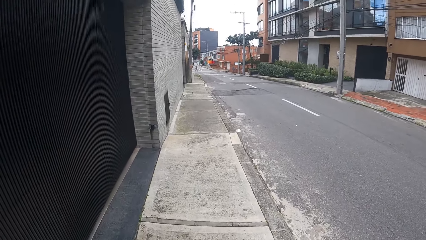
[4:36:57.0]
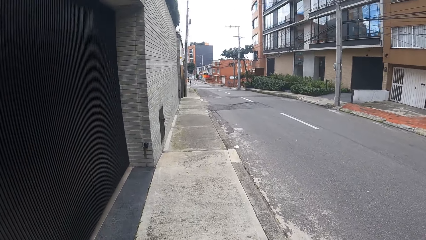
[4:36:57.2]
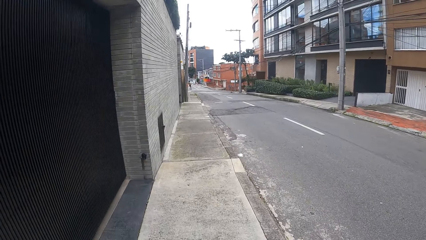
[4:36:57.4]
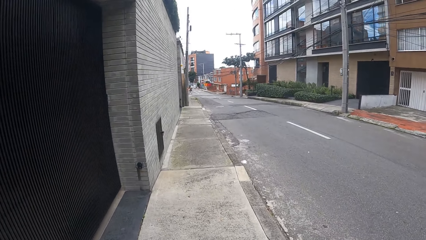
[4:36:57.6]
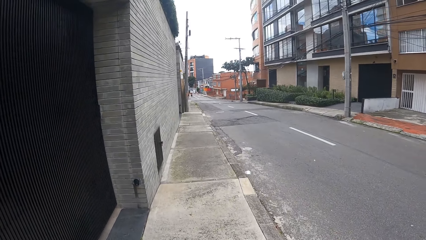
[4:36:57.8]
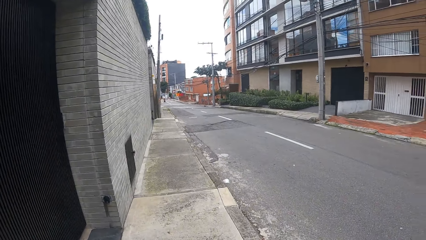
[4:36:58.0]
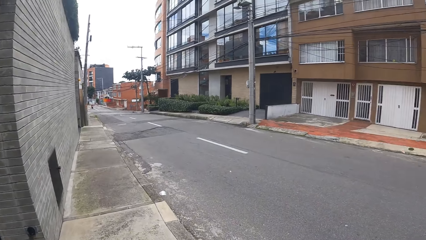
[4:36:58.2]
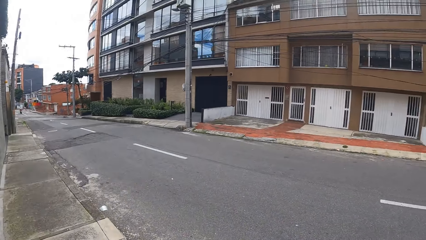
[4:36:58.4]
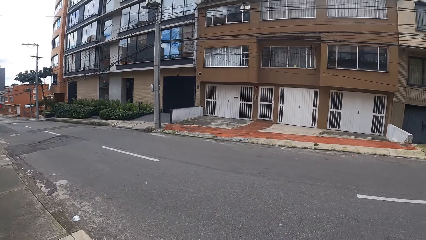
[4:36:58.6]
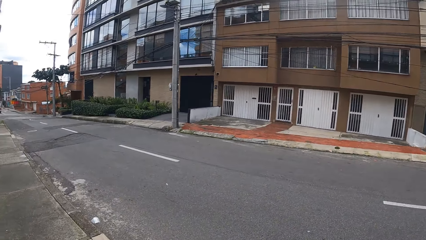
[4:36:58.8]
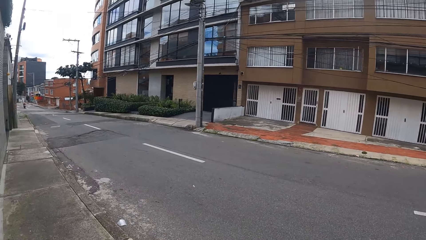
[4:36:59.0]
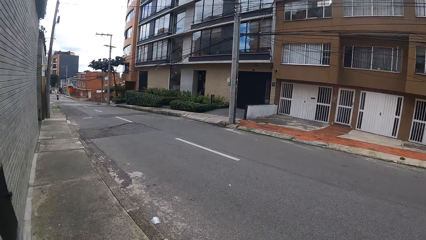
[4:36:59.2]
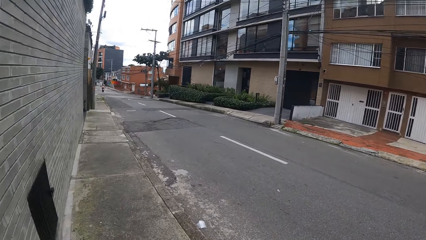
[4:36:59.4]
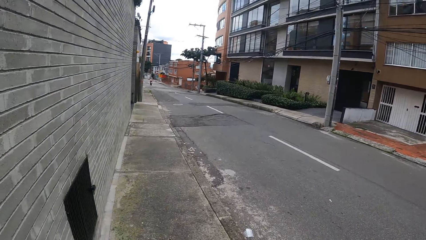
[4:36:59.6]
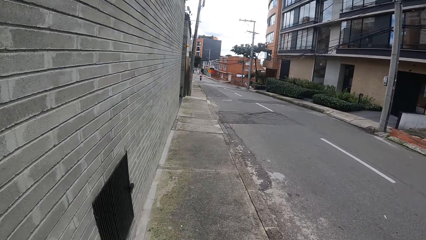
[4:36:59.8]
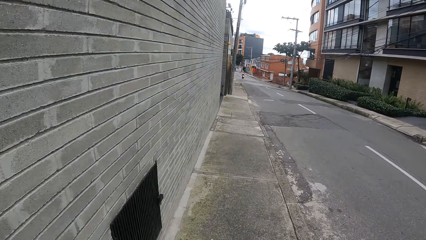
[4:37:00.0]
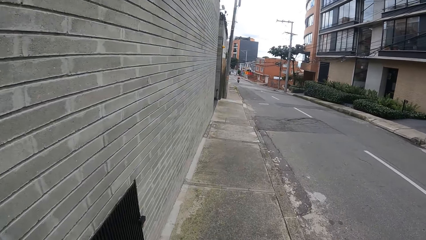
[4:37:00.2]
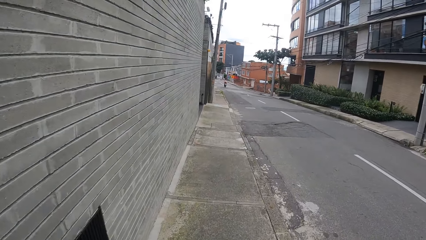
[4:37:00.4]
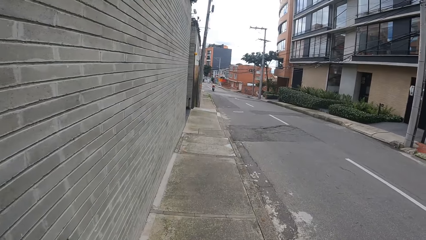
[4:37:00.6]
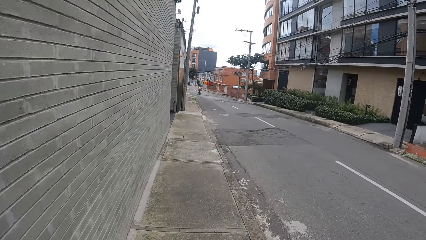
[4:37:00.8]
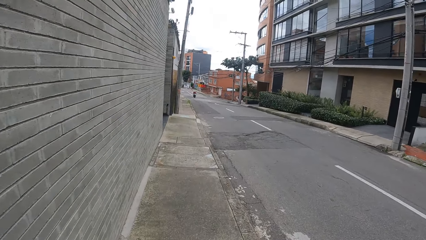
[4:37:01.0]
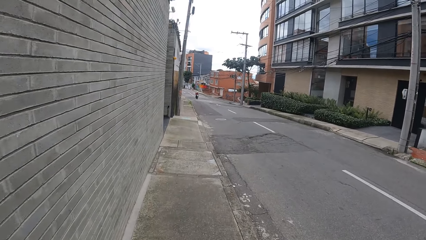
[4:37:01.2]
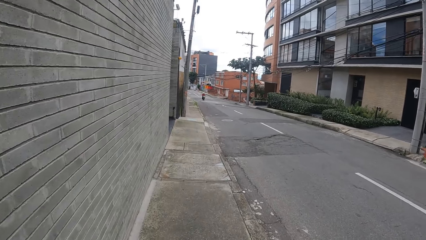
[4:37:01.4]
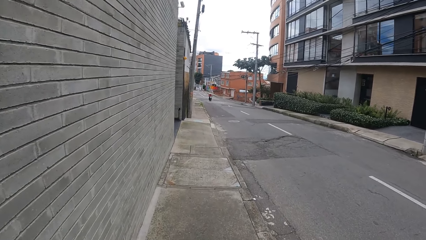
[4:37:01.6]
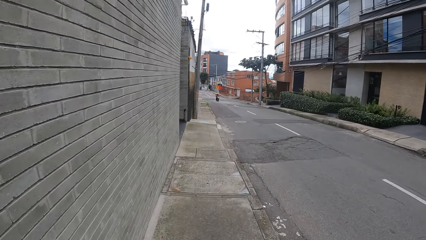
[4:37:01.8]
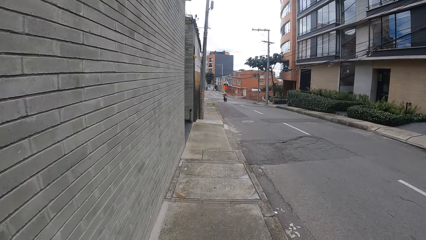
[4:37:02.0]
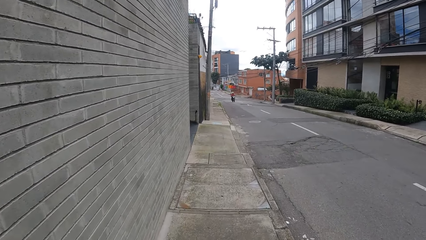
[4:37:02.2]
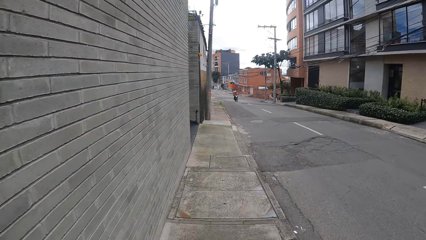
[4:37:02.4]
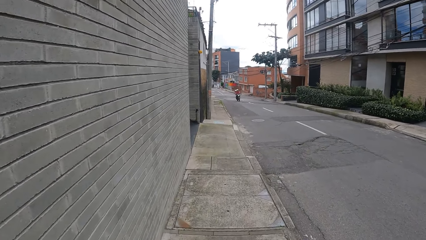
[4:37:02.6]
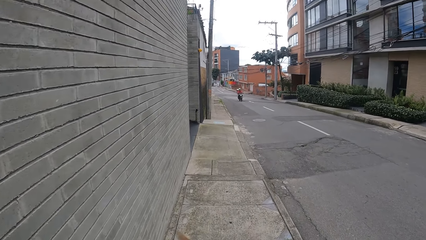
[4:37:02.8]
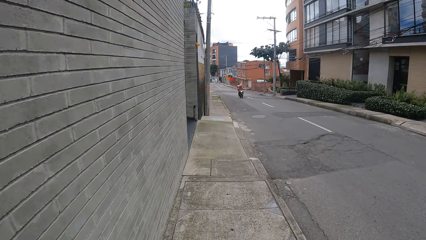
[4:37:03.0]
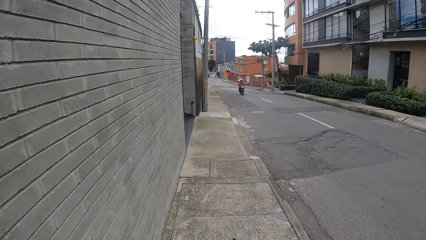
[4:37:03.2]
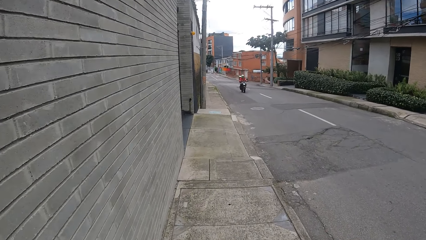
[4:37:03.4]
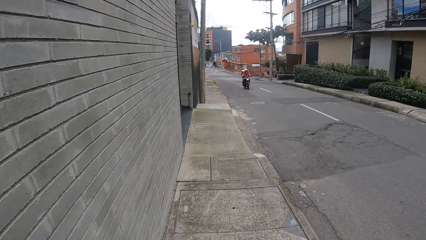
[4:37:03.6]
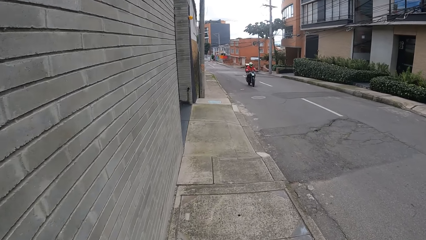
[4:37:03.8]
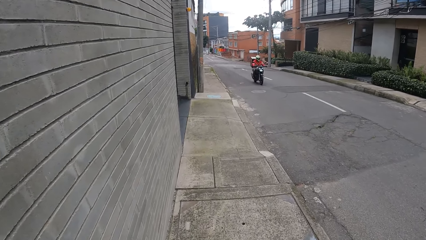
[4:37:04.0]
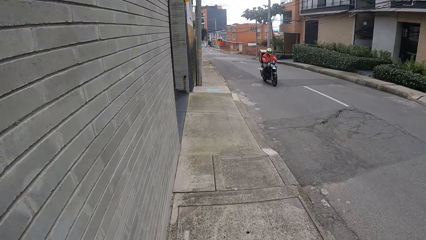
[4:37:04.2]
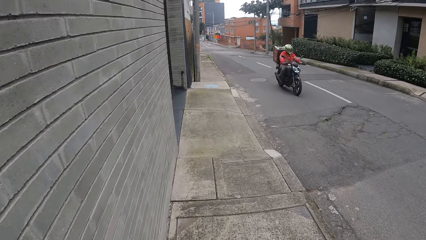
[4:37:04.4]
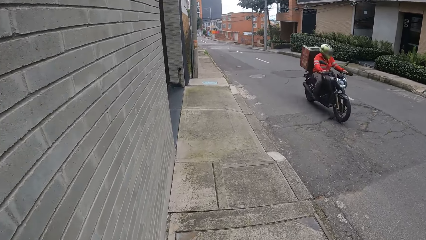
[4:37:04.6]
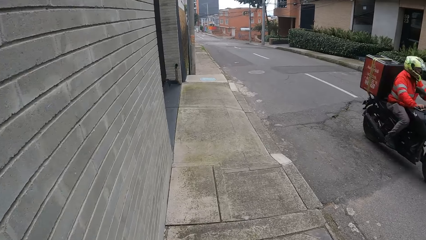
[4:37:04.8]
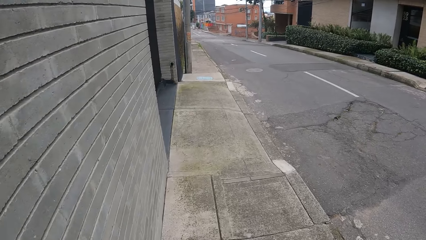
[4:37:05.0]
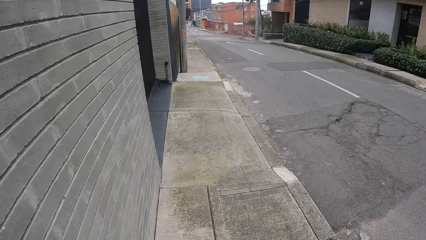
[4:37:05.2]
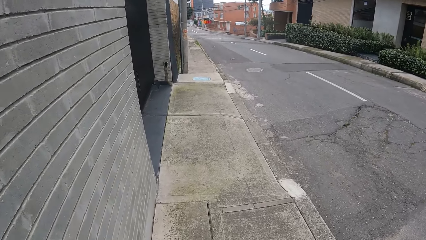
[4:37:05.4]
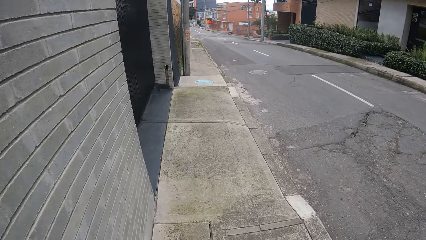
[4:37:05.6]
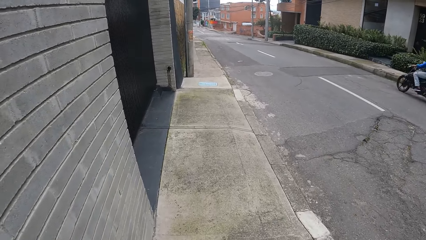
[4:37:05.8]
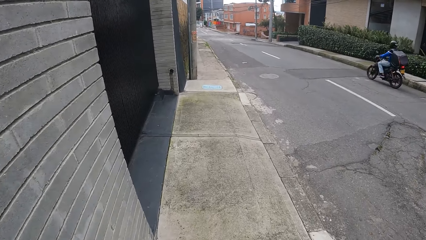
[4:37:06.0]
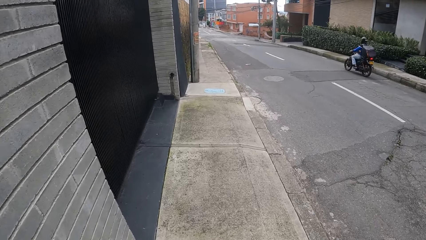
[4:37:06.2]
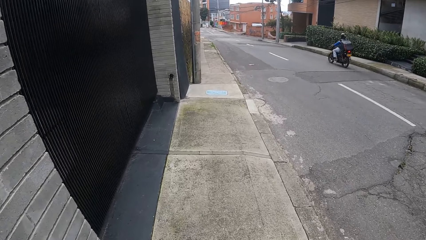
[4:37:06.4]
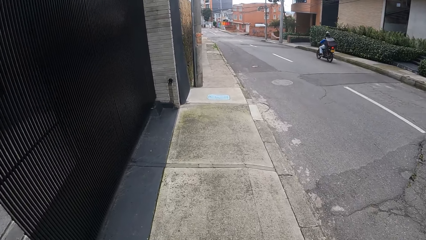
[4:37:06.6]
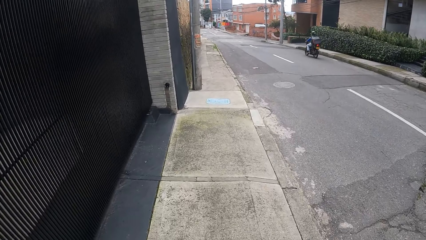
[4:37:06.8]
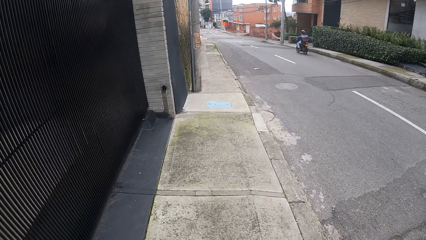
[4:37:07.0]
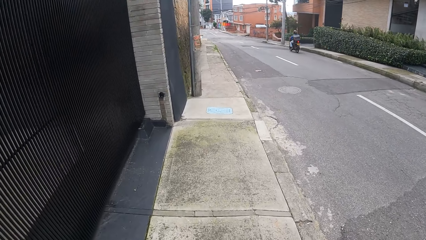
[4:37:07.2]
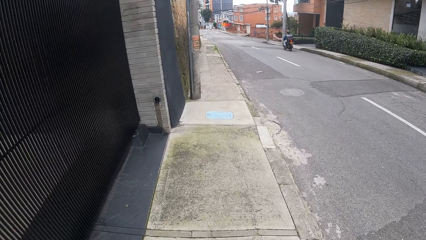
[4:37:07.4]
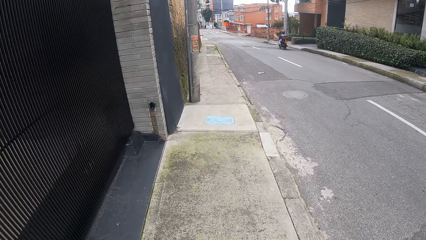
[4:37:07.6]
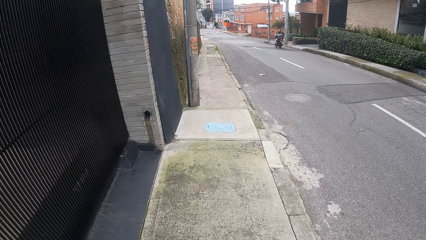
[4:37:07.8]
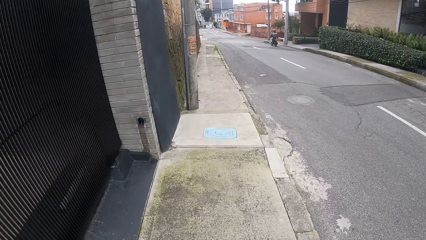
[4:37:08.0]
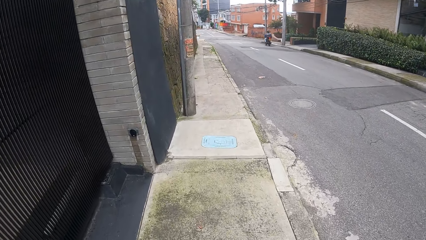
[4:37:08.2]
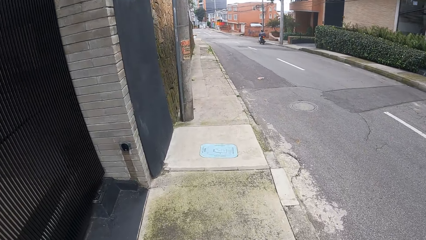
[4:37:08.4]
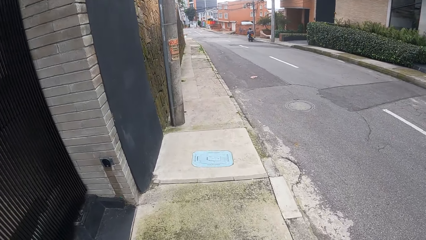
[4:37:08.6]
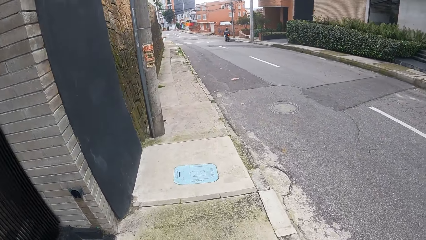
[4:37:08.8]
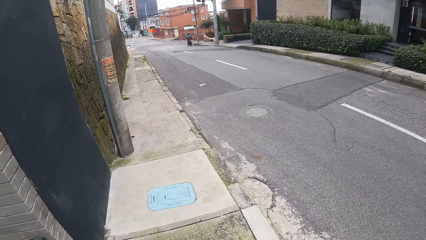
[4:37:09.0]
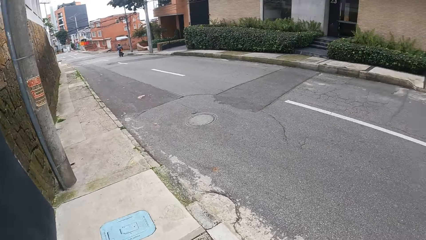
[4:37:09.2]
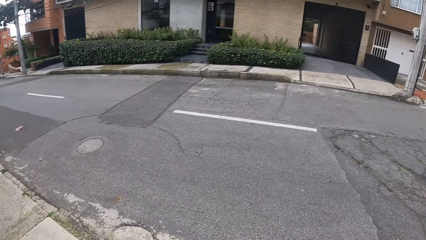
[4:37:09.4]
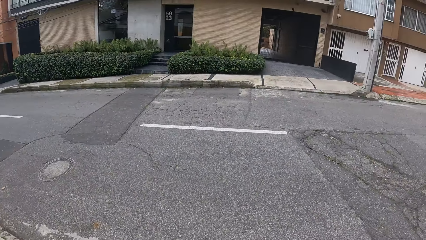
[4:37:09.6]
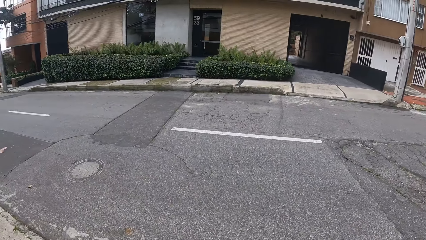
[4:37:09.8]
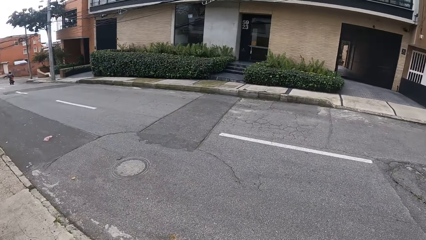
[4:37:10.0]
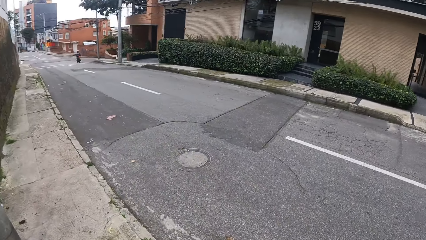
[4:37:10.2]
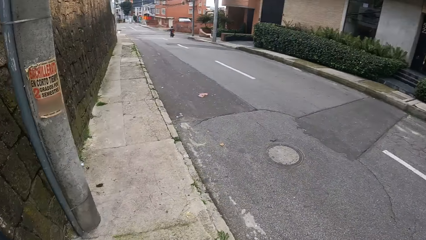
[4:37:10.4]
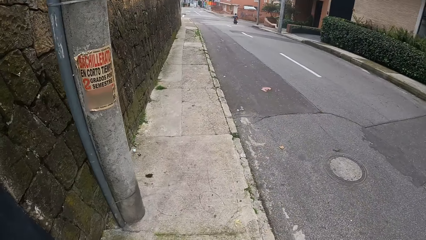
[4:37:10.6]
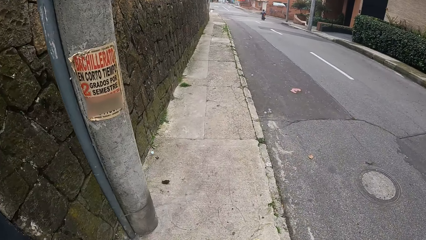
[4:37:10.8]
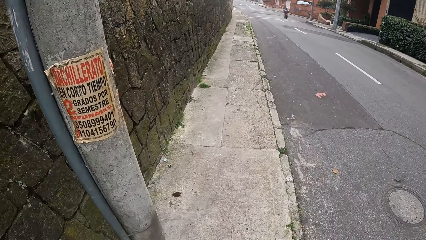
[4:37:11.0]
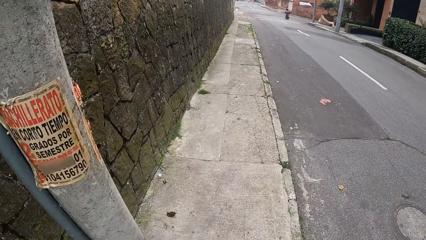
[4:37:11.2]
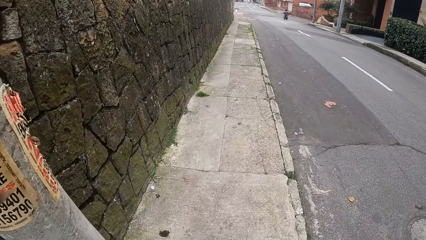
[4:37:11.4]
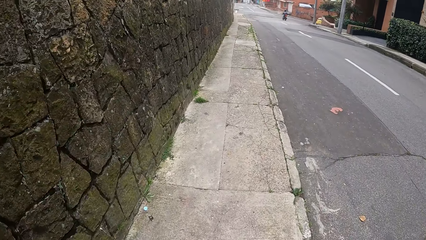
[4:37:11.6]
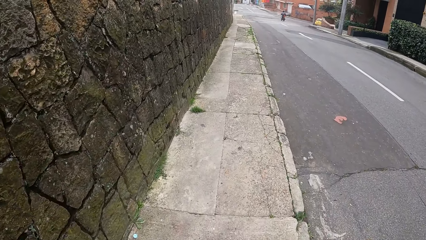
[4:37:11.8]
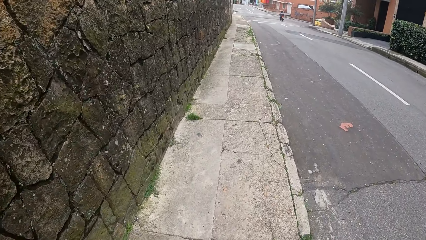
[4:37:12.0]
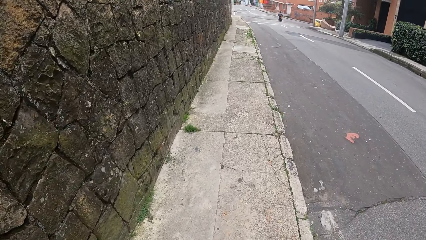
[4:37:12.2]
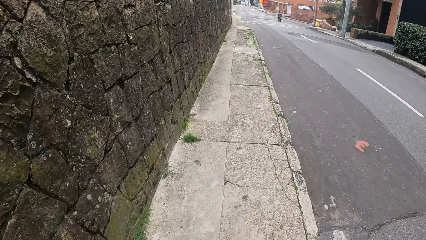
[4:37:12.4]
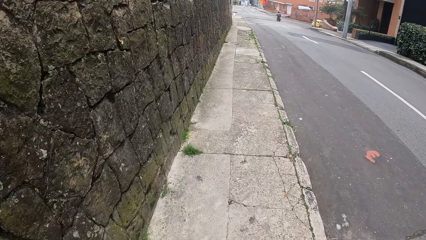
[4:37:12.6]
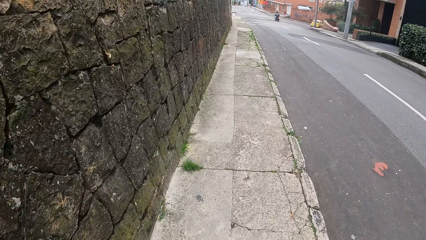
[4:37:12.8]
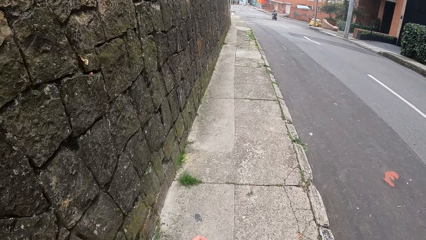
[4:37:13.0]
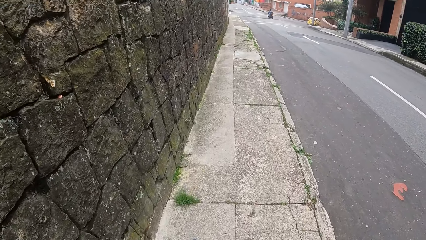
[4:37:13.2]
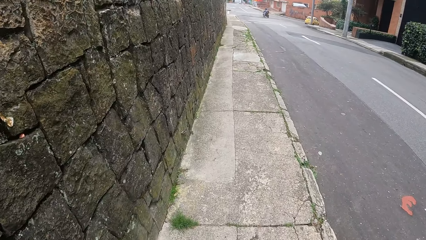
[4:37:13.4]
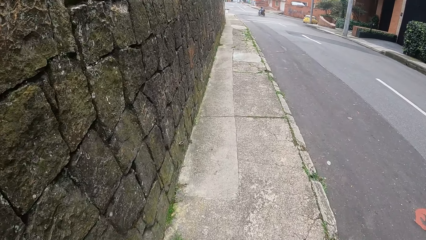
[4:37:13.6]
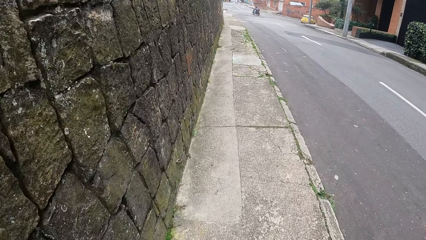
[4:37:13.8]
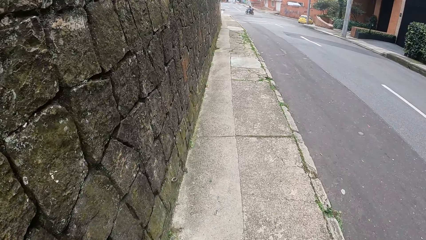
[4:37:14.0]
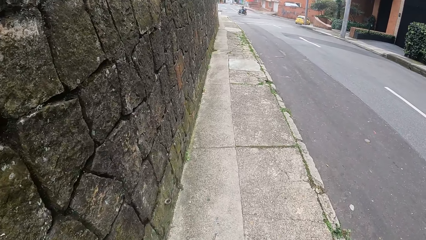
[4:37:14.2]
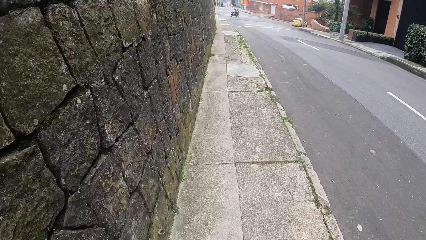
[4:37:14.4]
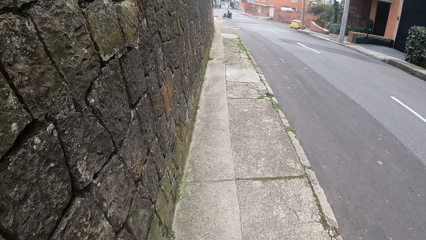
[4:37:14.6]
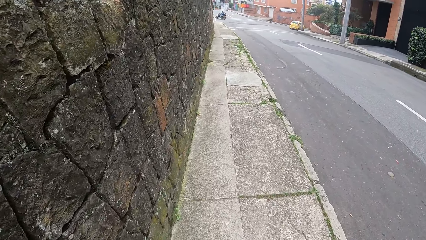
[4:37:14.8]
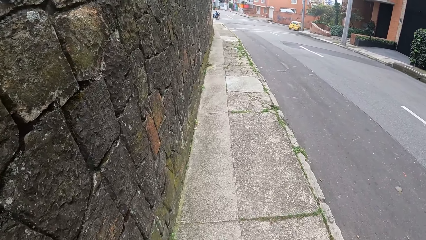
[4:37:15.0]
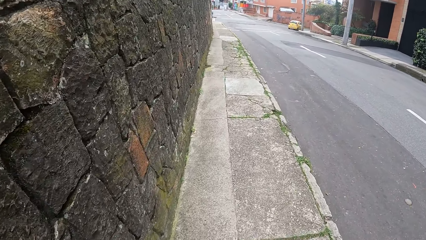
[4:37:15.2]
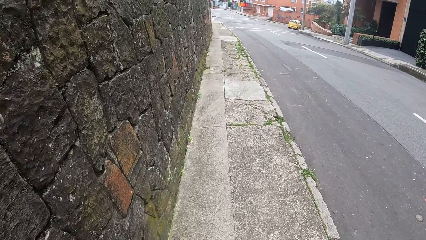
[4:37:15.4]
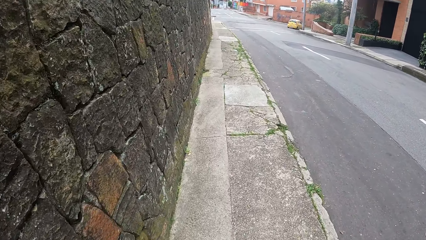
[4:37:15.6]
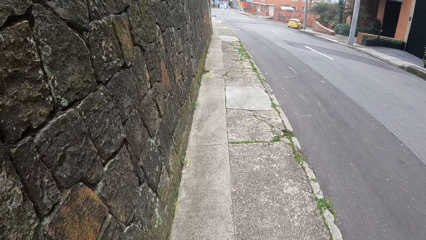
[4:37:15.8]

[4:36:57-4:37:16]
The camera wearer looks around the road. They walk on a pavement. They look around the road and walk on the pavement.
